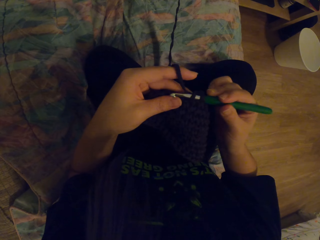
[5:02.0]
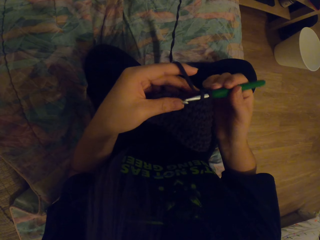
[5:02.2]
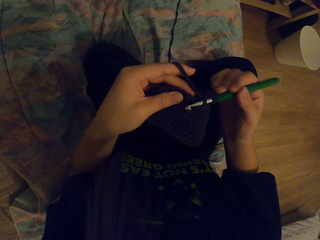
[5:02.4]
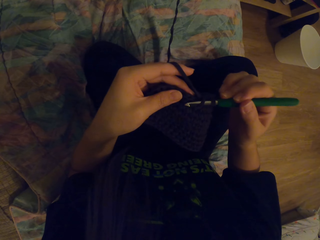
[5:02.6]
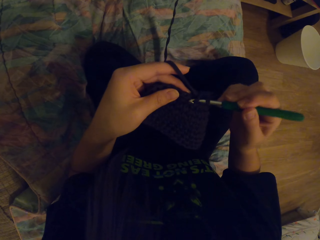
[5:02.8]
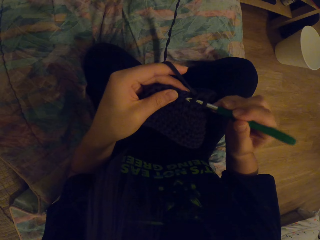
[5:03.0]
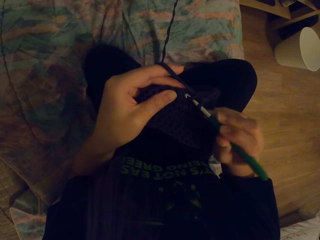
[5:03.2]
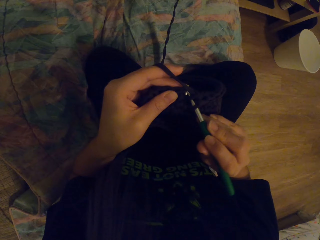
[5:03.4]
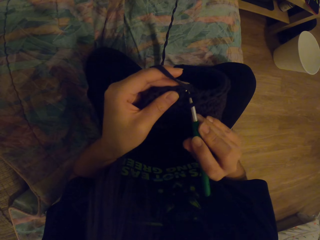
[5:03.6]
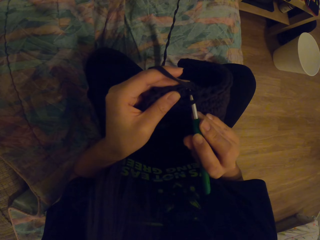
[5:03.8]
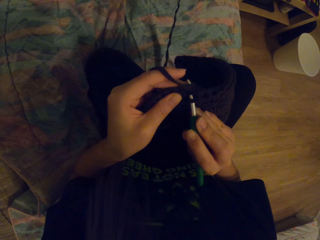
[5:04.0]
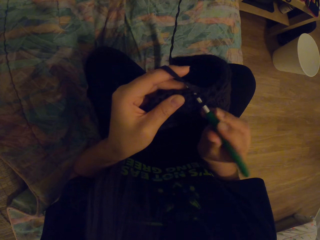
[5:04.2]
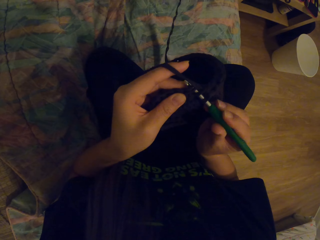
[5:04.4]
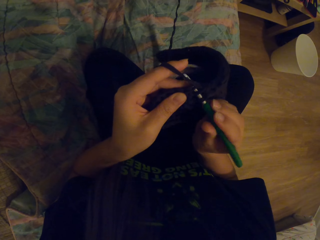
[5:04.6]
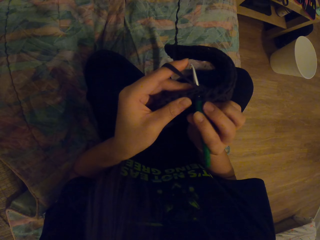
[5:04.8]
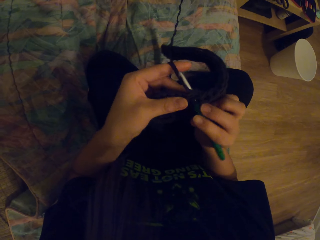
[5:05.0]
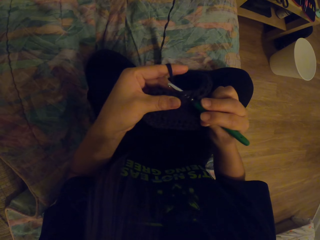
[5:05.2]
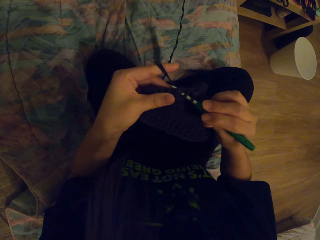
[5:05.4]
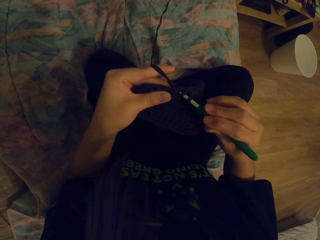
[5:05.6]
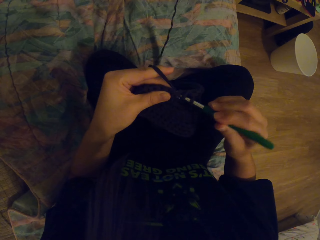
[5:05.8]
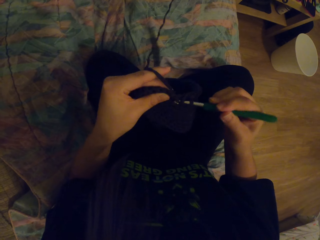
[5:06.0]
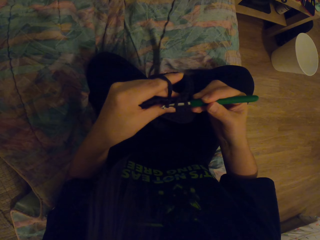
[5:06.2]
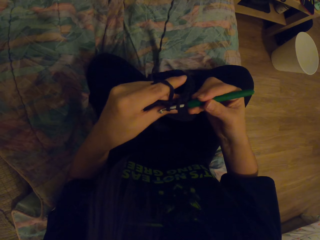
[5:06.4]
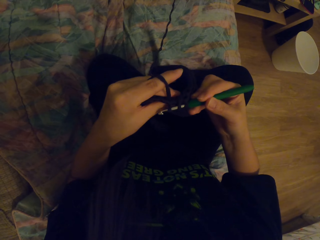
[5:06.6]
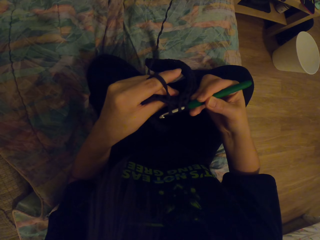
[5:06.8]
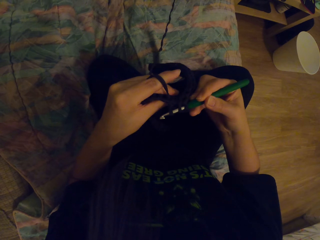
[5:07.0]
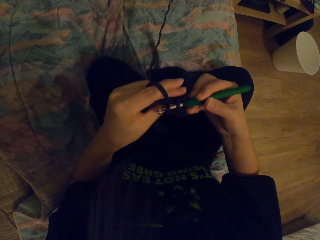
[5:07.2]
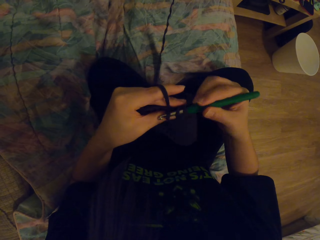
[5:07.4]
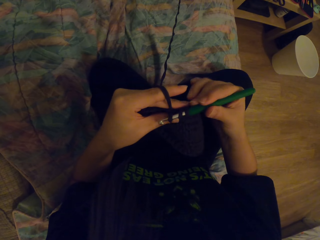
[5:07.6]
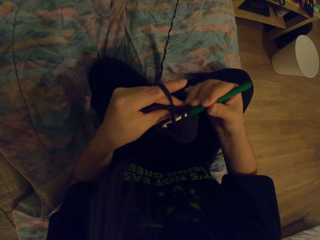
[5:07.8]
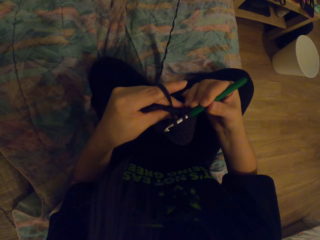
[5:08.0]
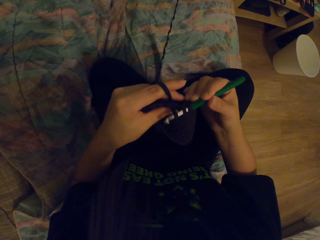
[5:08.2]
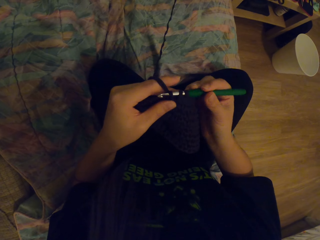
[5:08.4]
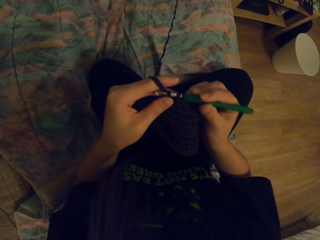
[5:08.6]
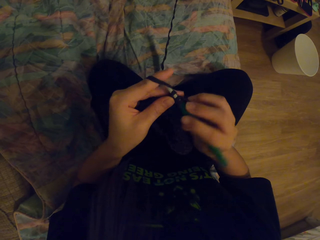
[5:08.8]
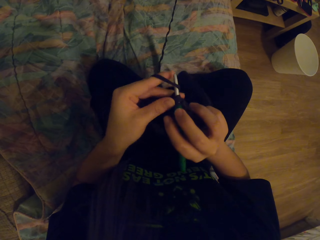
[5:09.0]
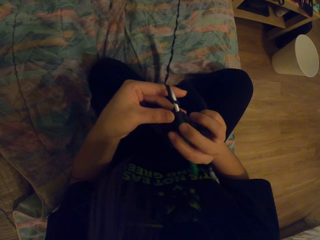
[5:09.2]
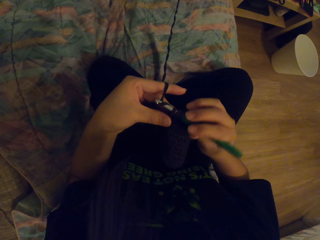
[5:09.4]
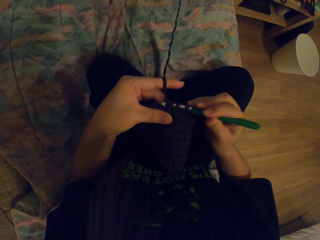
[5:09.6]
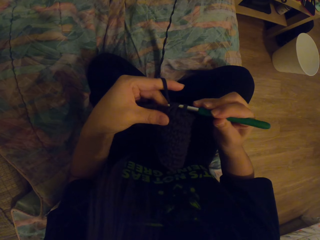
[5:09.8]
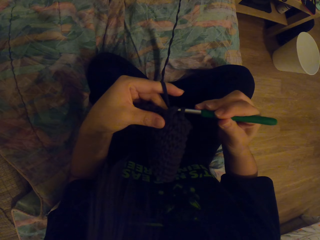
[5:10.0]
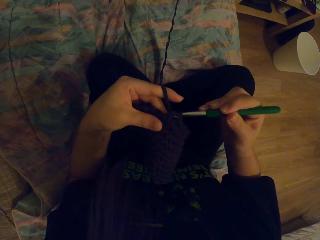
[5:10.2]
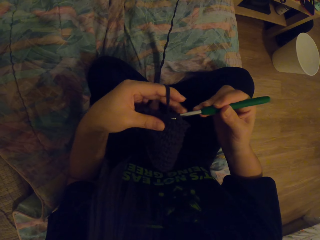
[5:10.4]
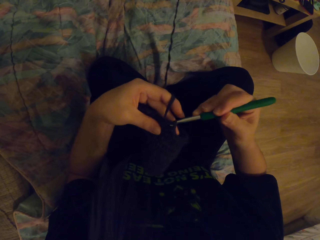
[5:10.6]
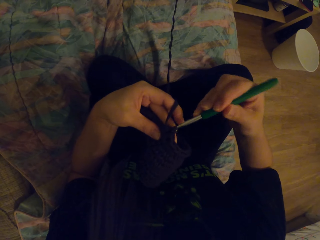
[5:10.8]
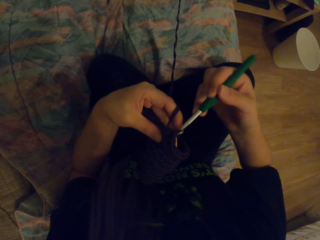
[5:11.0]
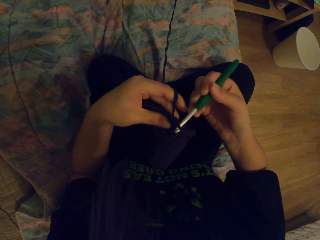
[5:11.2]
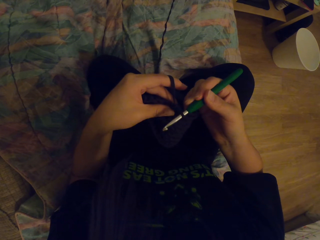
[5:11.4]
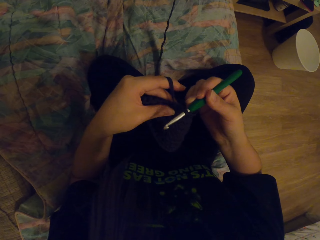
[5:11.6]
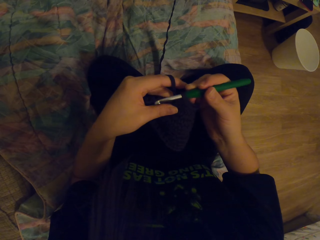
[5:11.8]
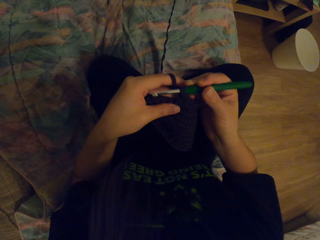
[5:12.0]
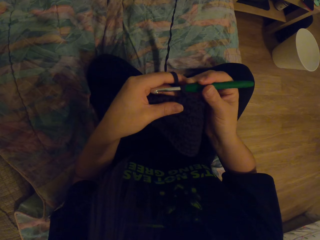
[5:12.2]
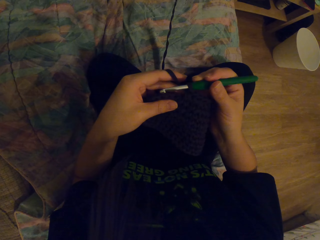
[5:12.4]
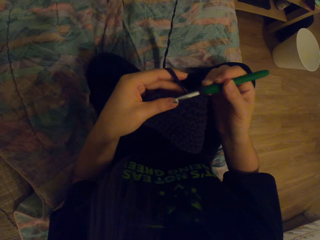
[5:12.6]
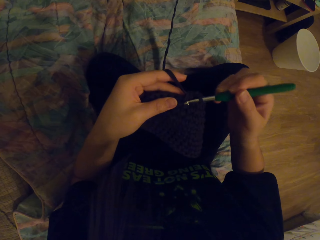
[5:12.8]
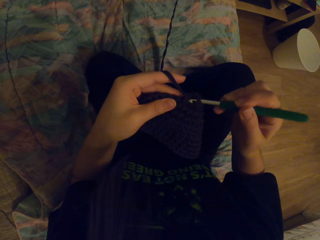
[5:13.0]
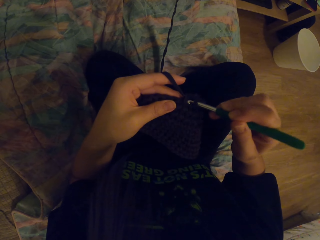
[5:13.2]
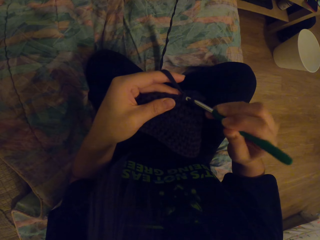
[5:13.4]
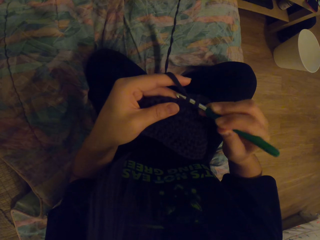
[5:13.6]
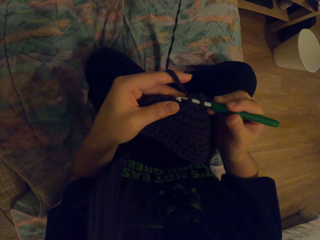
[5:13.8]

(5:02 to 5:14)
The camera wearer pulls the yarn with the hook. They crochet a garment using the yarn and the hook.

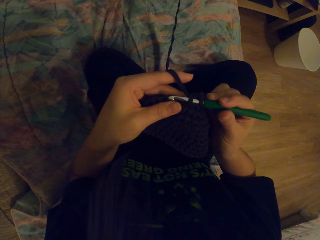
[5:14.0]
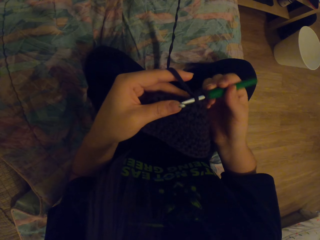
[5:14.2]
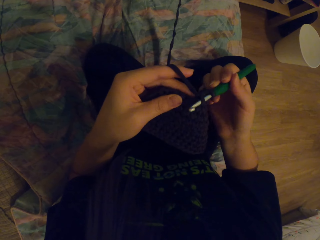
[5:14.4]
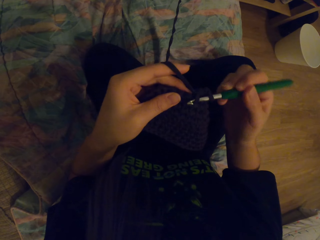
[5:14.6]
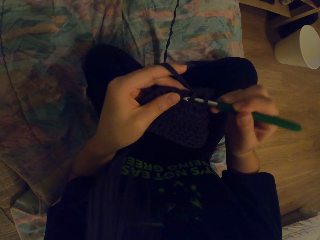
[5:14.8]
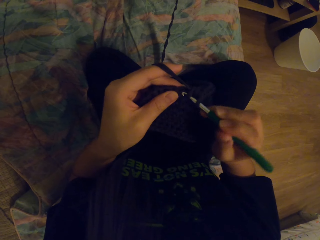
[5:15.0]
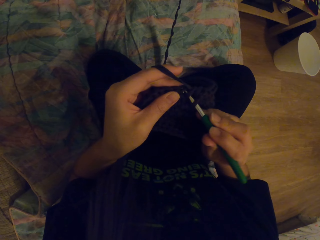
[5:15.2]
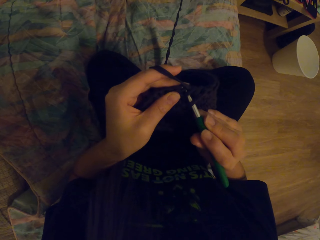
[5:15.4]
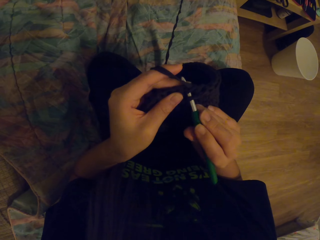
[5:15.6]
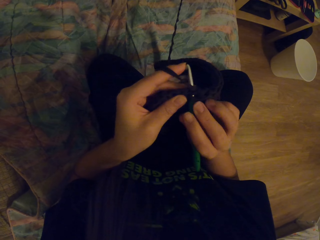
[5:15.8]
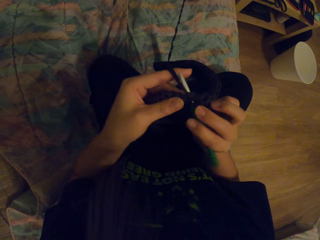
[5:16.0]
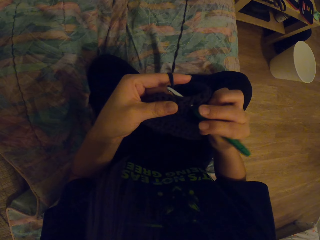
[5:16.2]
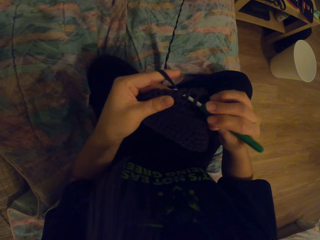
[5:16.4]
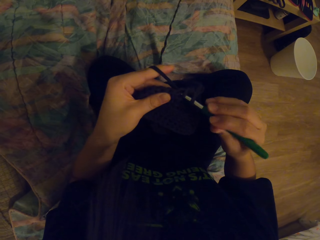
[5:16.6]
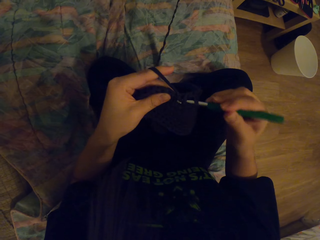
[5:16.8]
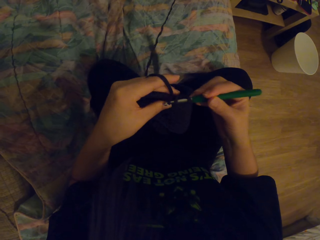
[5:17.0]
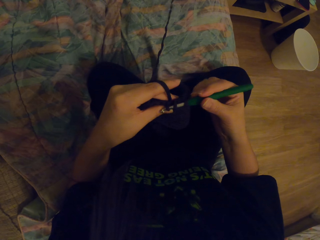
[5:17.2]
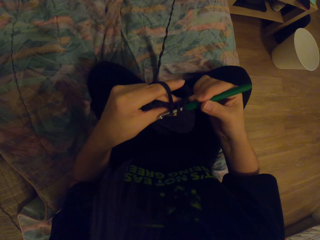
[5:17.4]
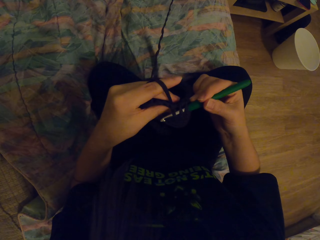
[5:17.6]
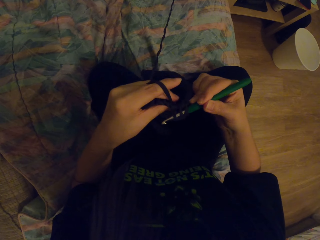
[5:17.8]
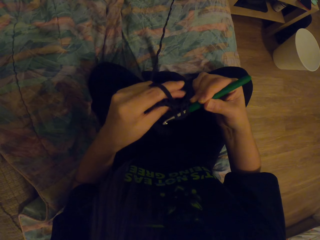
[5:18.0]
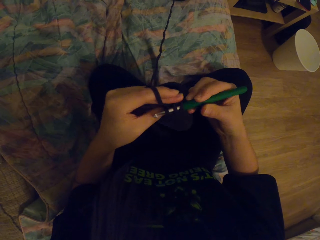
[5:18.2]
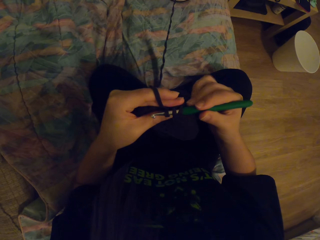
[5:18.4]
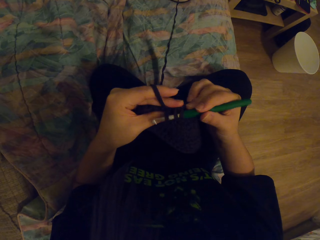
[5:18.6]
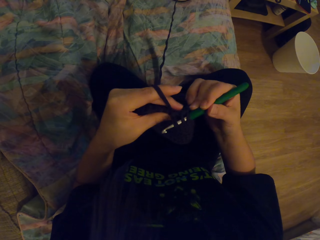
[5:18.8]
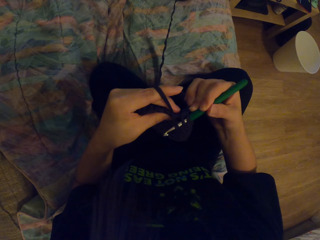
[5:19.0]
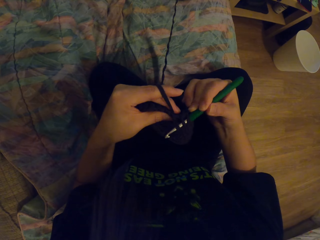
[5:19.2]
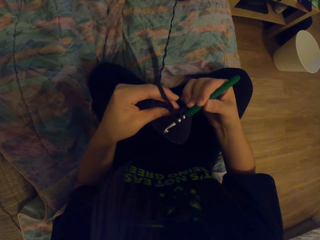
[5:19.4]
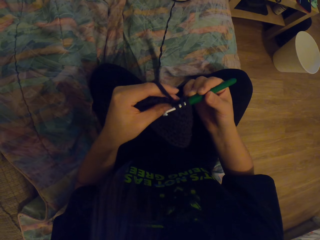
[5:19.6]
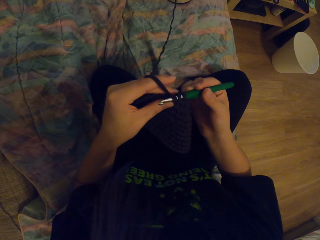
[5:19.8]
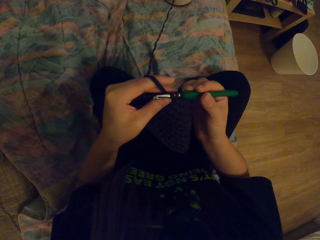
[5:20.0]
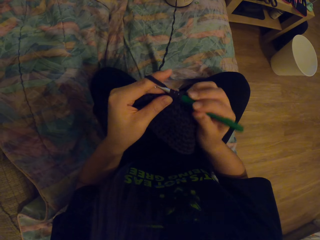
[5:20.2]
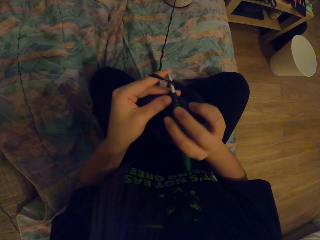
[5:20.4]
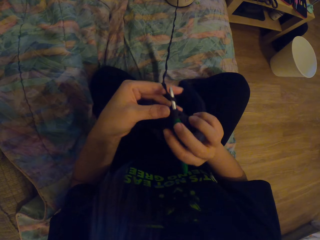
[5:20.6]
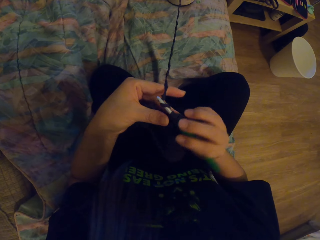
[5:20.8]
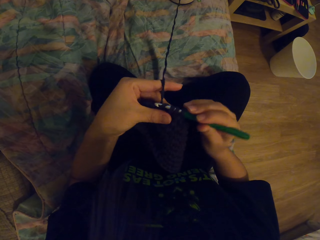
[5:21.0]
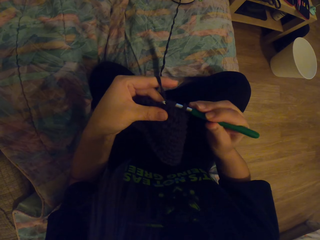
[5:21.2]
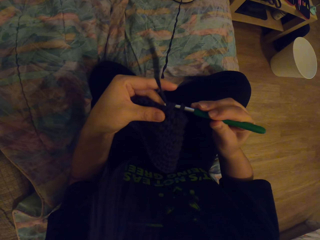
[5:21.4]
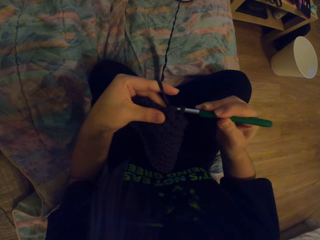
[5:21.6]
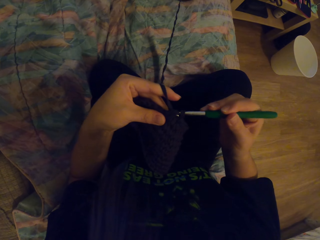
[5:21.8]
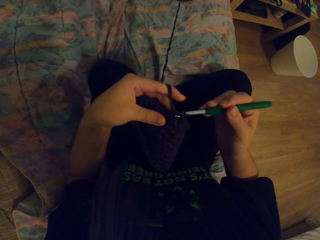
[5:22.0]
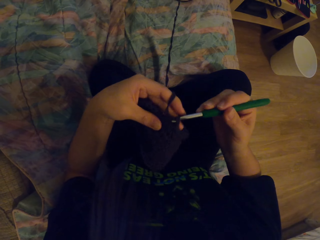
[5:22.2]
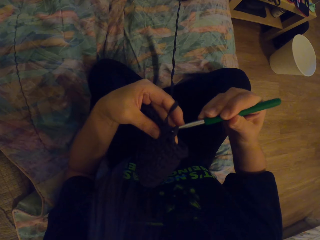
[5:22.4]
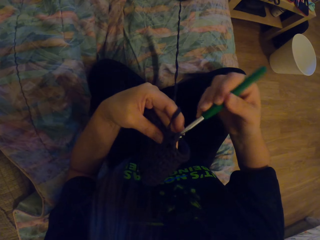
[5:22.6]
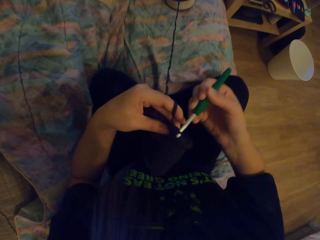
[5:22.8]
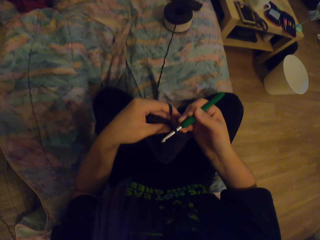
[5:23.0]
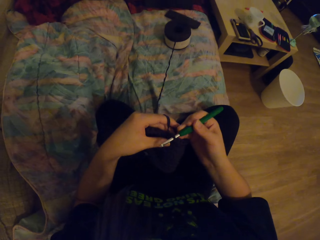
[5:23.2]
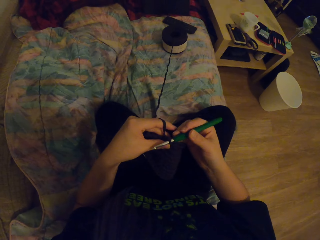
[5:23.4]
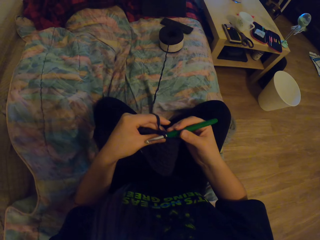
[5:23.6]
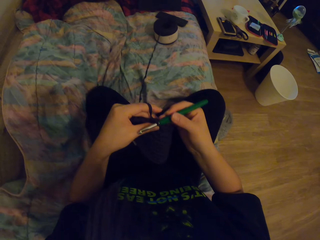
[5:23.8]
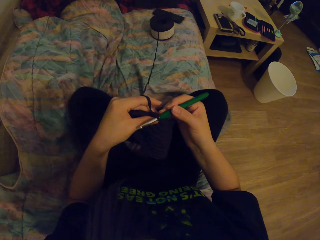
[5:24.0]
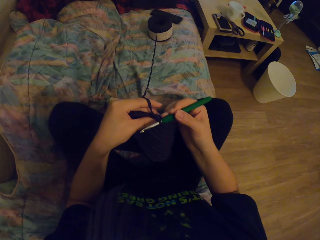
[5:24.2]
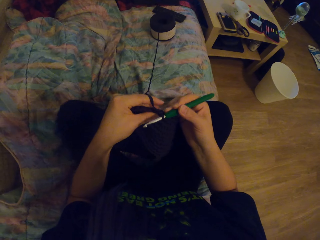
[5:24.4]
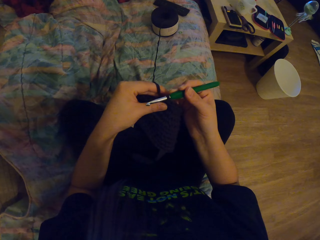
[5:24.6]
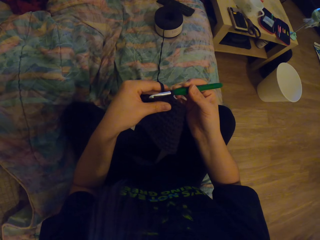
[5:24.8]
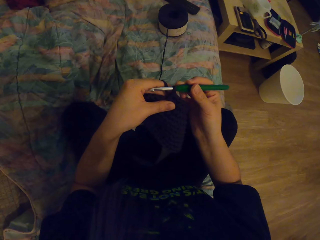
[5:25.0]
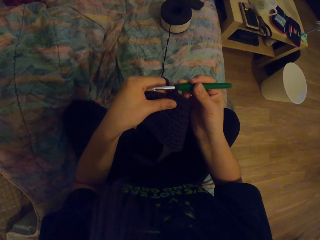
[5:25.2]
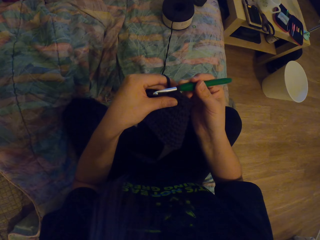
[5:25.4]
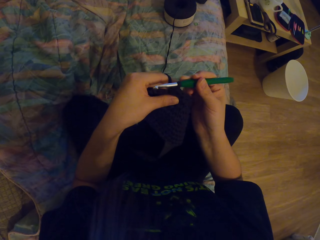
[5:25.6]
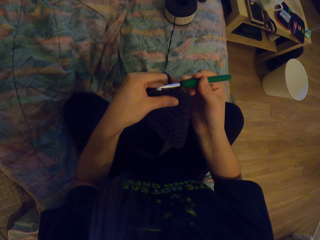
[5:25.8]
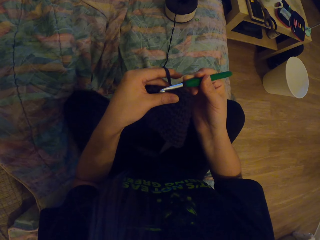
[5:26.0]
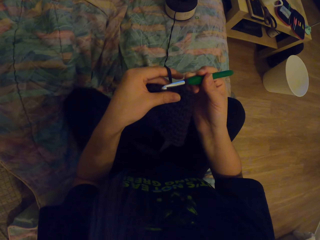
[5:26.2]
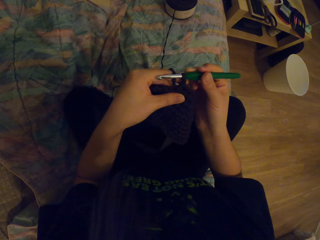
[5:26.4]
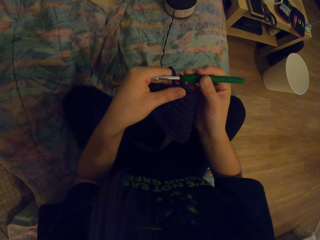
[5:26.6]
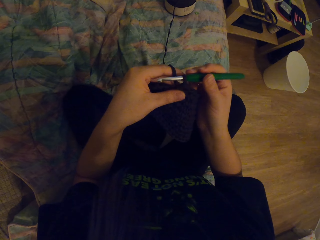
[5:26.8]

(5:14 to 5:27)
The camera wearer pulls the yarn with the hook. They crochet a garment using the yarn and the hook.
